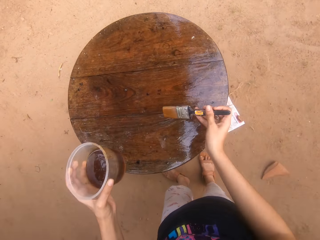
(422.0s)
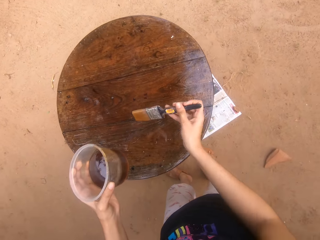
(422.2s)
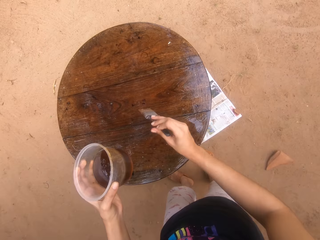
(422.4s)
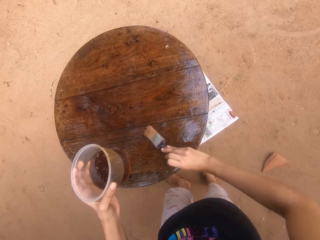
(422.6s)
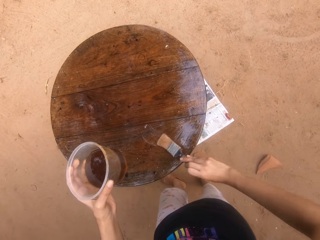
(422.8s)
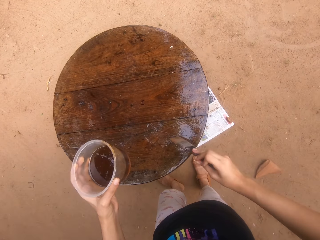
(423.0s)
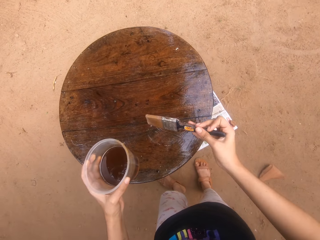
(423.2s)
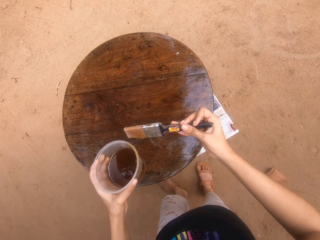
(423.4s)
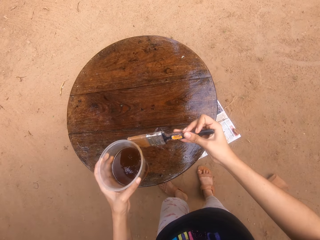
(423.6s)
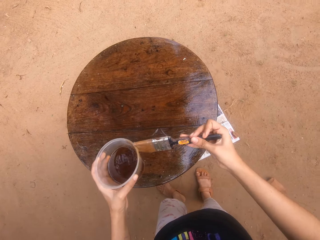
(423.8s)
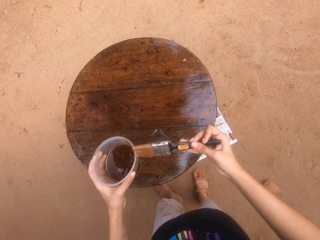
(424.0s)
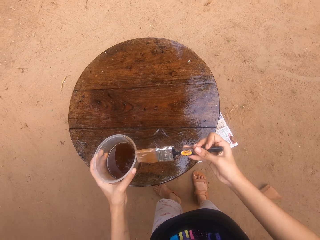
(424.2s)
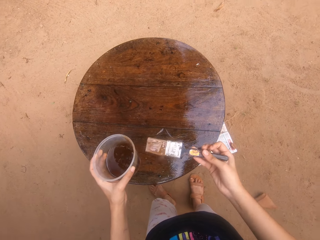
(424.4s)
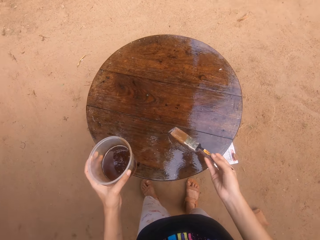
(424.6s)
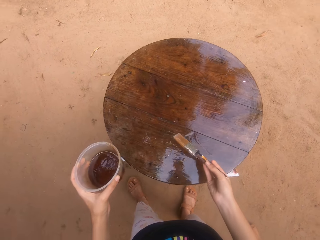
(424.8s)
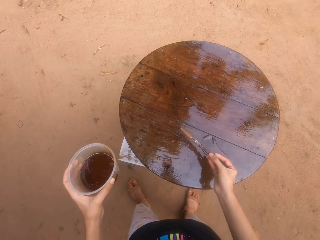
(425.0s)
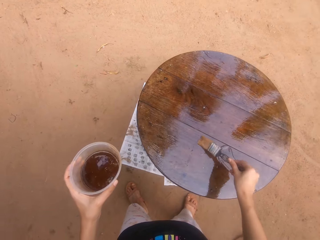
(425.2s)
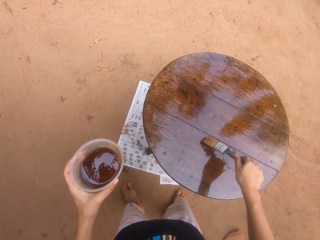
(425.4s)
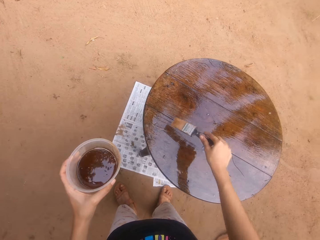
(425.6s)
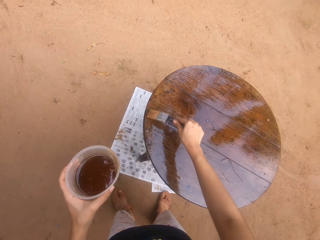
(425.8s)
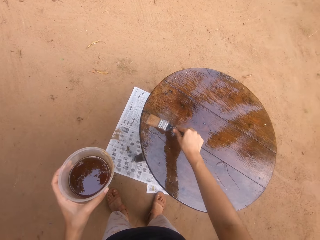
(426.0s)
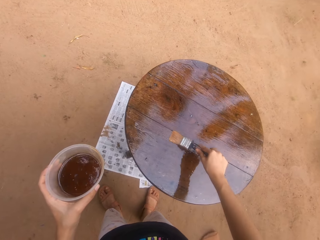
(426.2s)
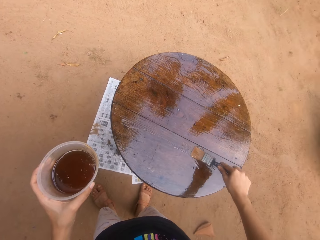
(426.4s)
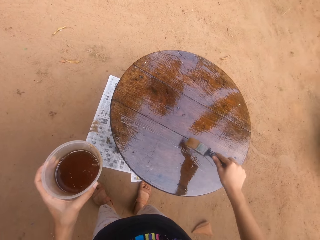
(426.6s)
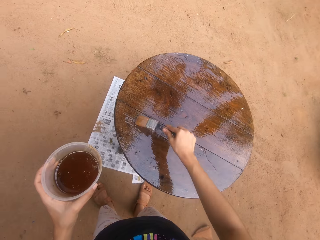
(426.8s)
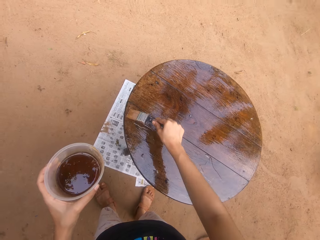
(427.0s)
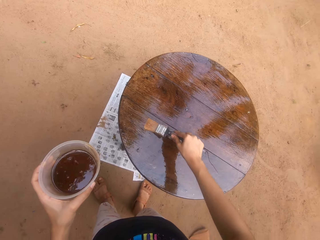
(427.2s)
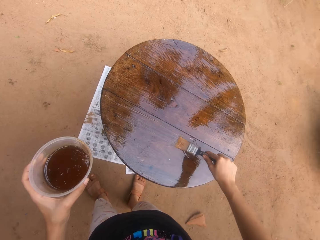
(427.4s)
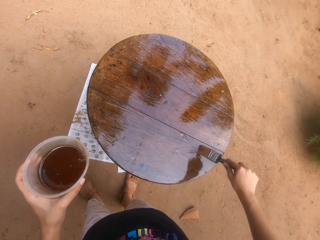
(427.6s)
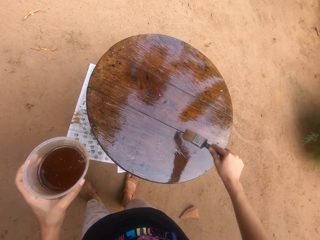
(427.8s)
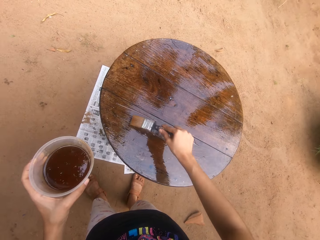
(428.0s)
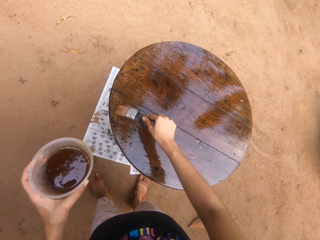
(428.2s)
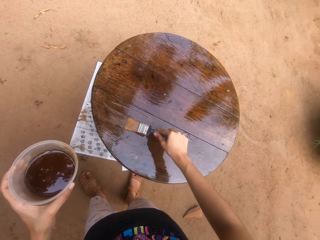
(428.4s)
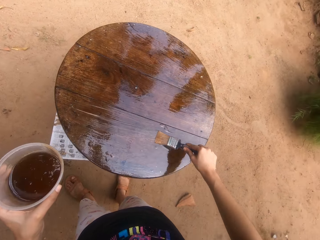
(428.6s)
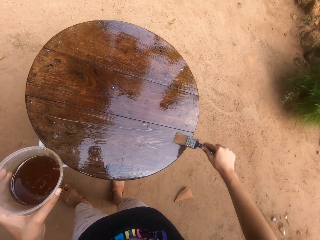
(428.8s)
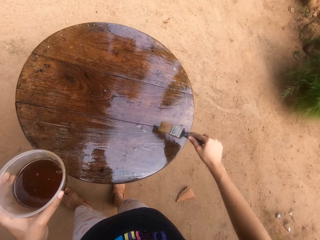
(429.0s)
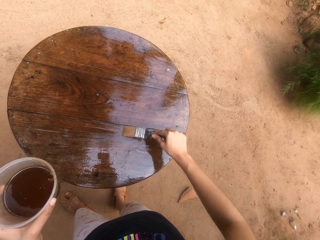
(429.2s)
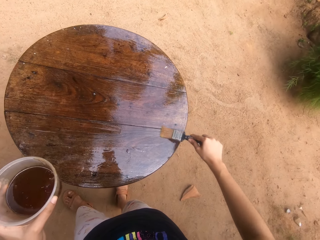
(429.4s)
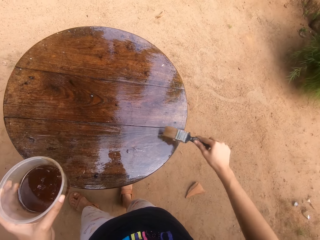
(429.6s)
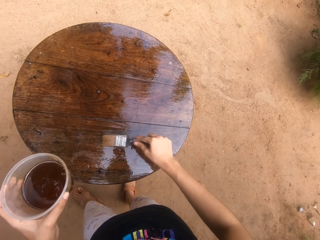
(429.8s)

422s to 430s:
The camera wearer rubs the paint brush in his right hand on the container of wood gloss paint in his left hand. He paints the table on the ground with the paint brush in his right hand.

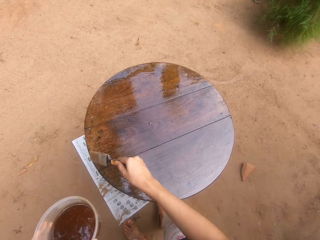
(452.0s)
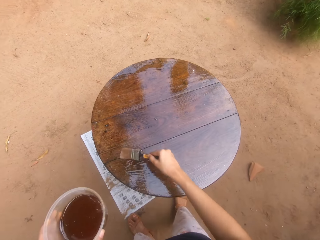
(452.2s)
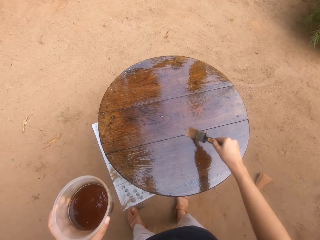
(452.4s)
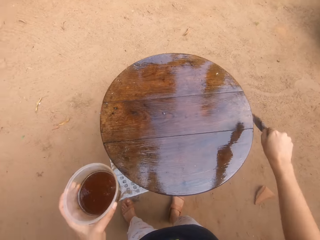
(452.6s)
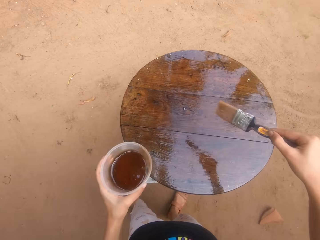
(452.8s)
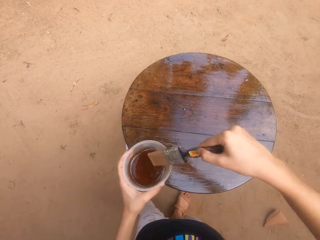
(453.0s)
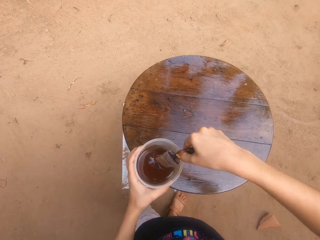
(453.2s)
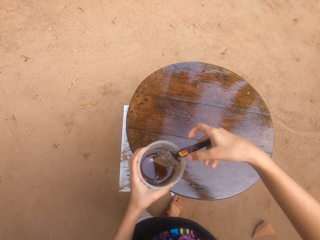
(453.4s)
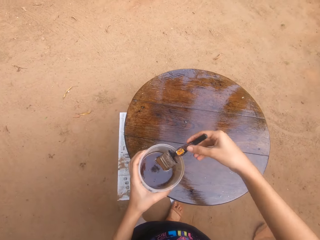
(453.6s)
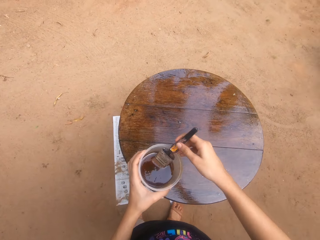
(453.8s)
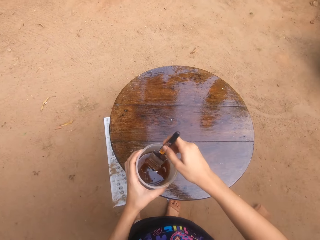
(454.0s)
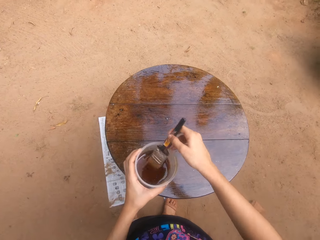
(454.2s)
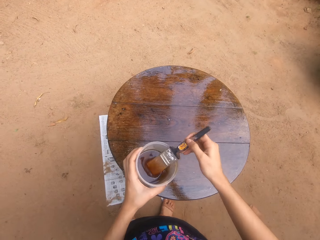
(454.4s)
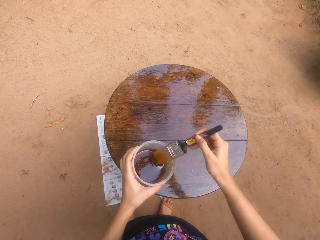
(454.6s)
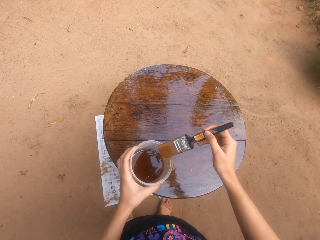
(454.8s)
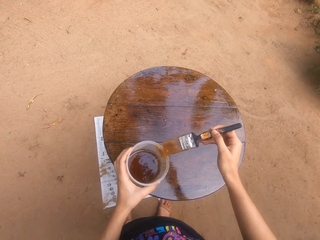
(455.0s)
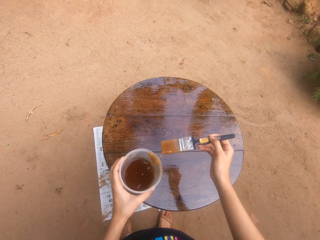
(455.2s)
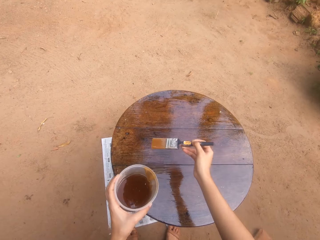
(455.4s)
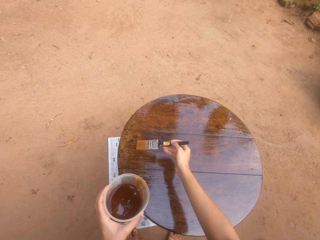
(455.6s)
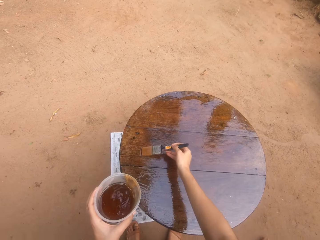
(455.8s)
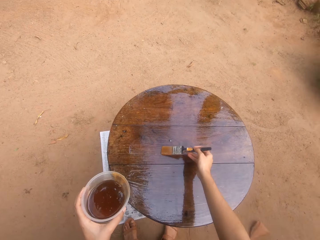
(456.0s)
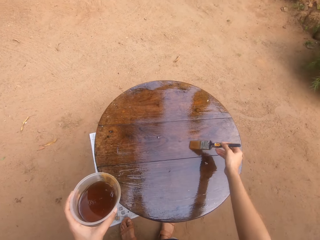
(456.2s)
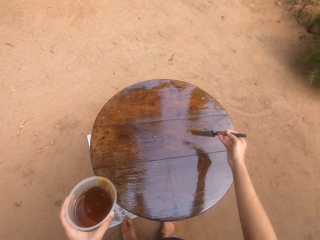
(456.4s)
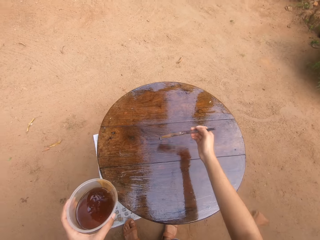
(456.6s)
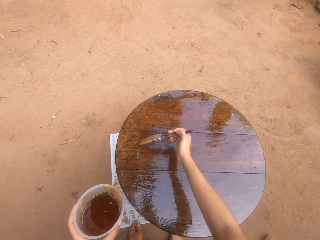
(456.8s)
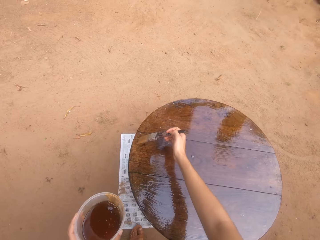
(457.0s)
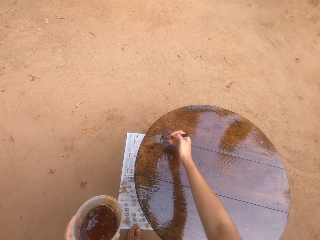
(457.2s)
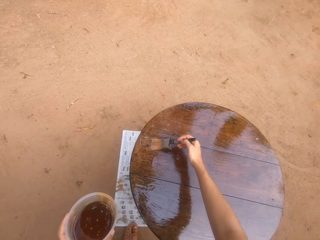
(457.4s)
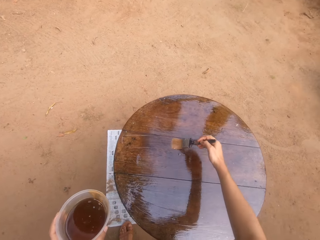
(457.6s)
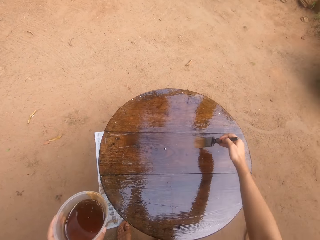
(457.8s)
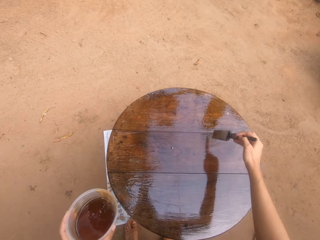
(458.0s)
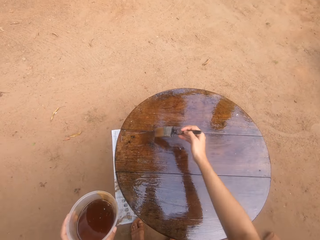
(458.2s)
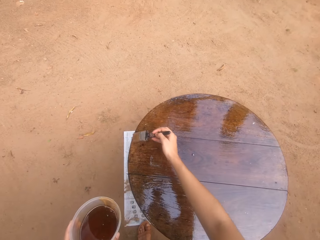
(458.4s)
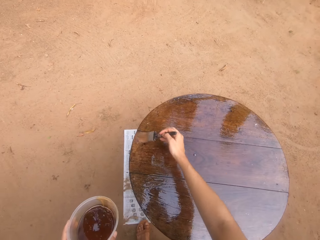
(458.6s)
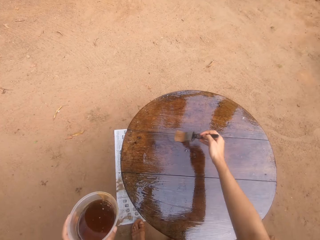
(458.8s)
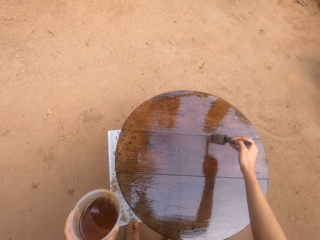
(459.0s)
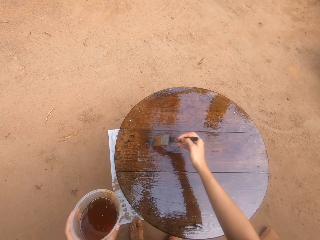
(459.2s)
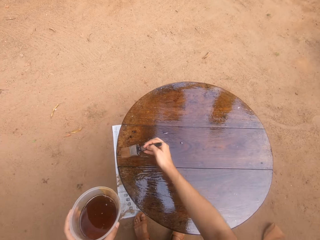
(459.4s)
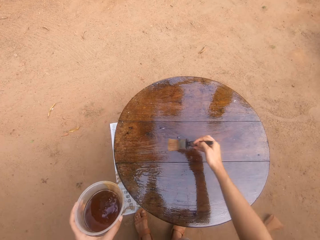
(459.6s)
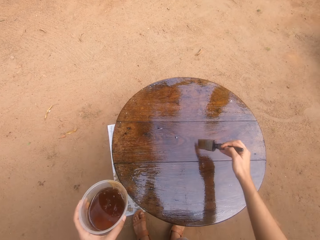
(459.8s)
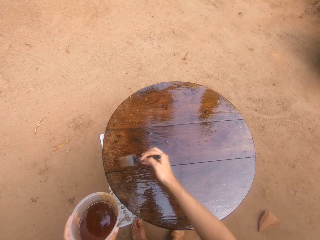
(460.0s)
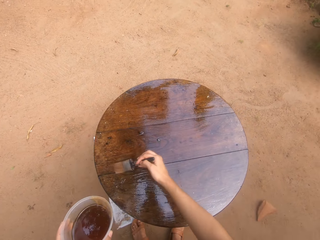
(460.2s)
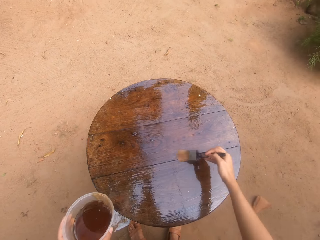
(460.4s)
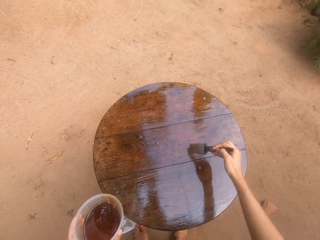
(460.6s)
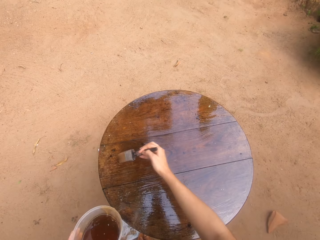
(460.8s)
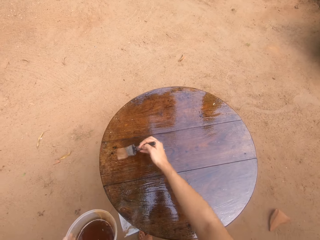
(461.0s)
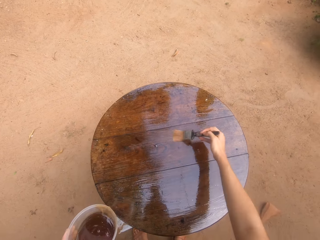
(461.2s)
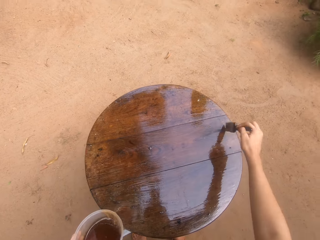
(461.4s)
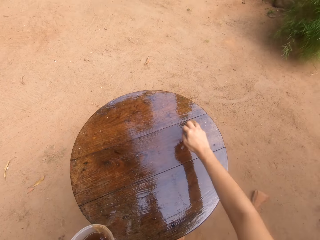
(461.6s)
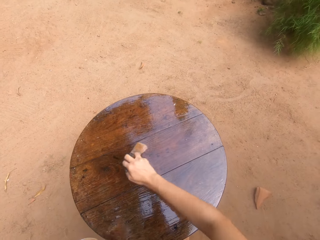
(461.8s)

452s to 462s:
The camera wearer places the paint brush in his right hand in the container of wood gloss paint in his left hand. He scoops the paint. He picks the paint brush from the container of wood gloss paint in his left hand with his right hand. He rubs the paint brush in his right hand on the container of wood gloss paint in his left hand. He paints the table on the ground with the paint brush in his right hand.
